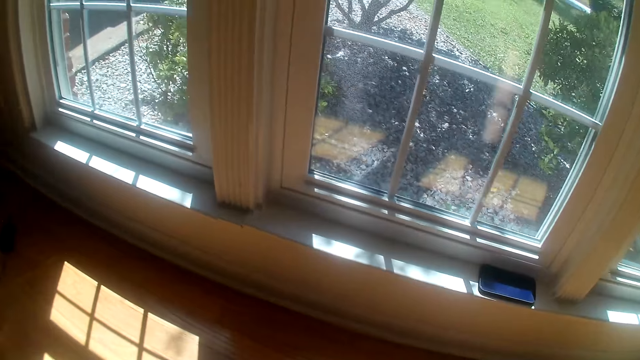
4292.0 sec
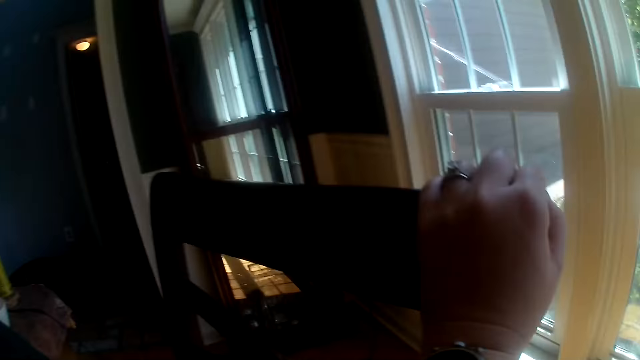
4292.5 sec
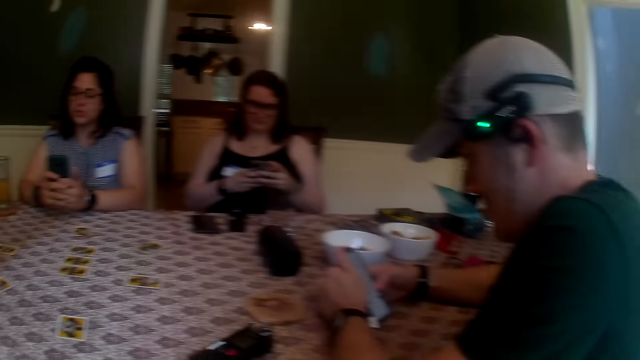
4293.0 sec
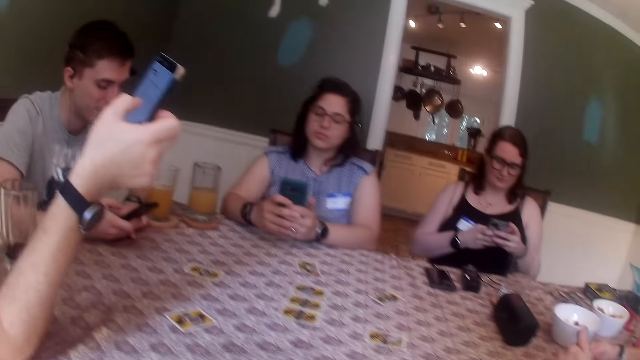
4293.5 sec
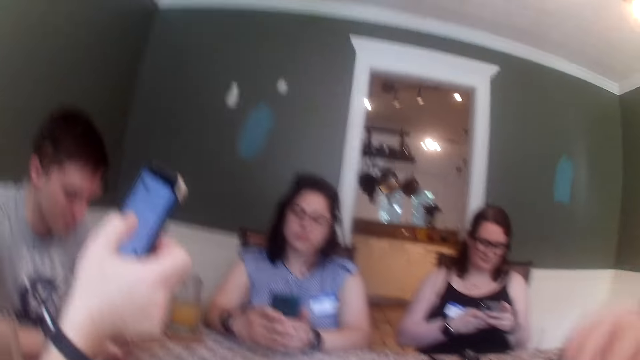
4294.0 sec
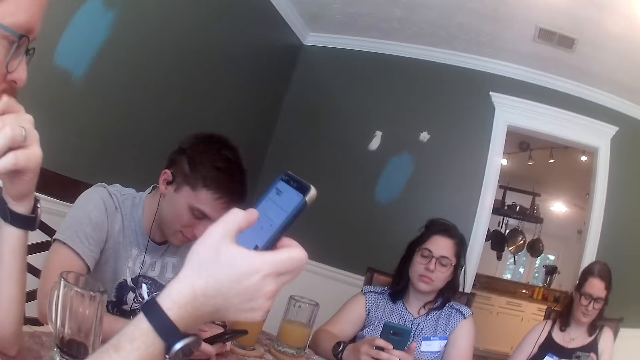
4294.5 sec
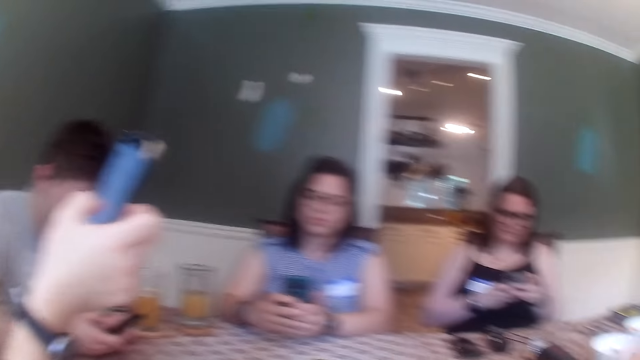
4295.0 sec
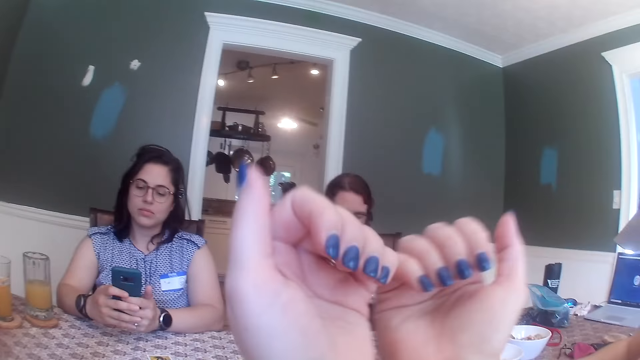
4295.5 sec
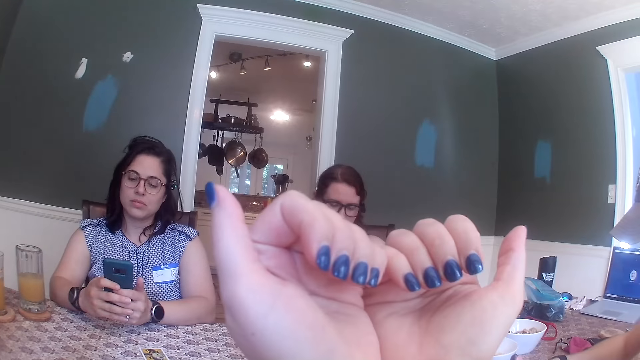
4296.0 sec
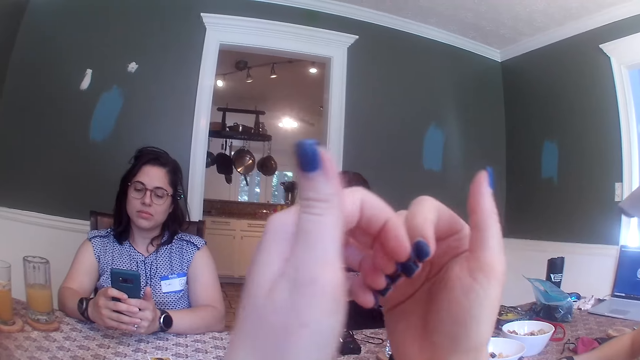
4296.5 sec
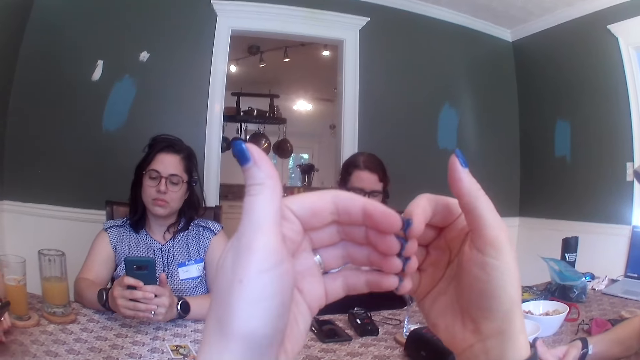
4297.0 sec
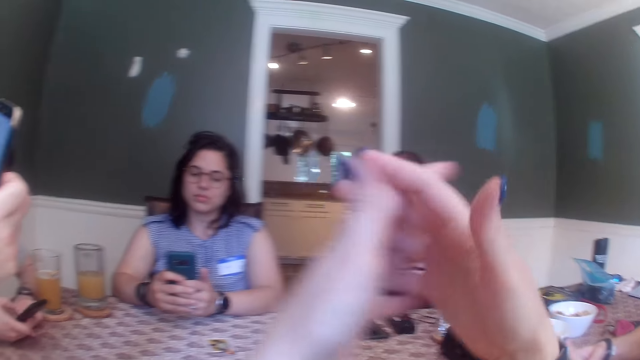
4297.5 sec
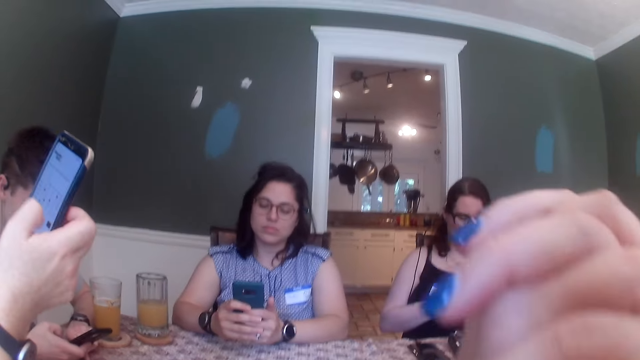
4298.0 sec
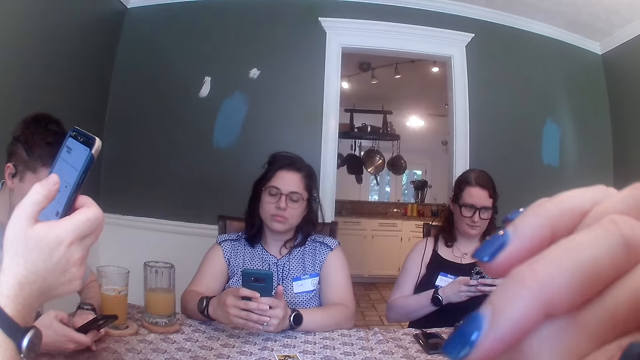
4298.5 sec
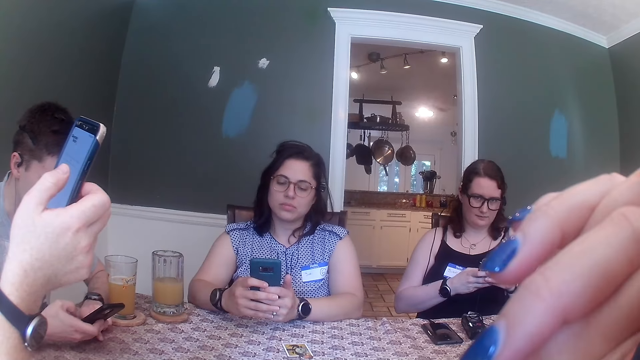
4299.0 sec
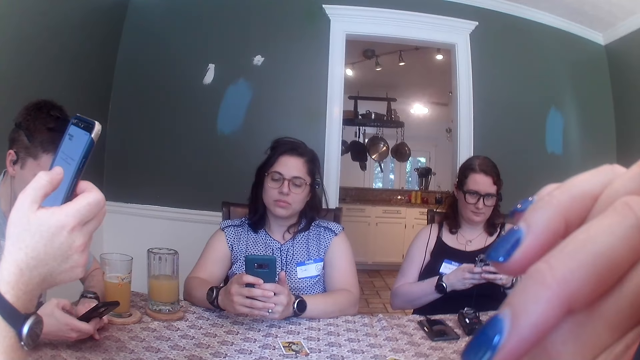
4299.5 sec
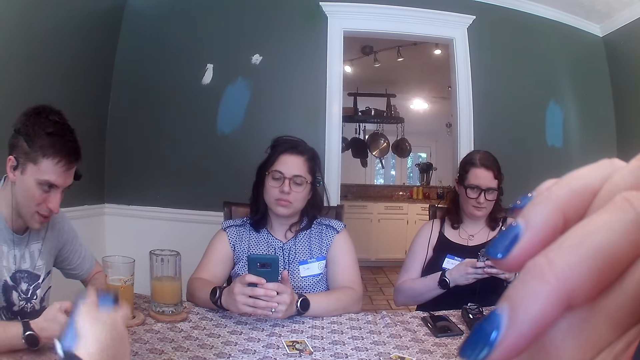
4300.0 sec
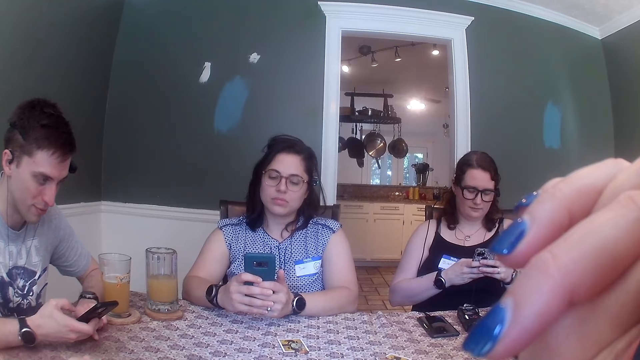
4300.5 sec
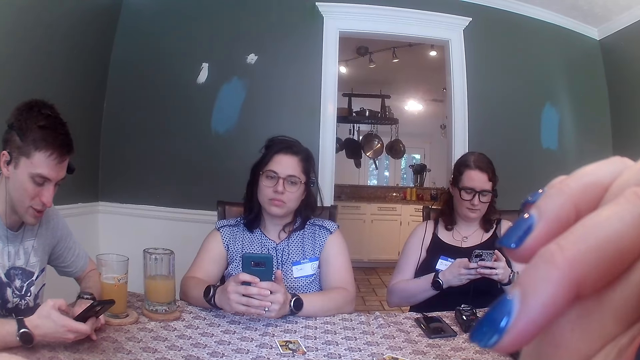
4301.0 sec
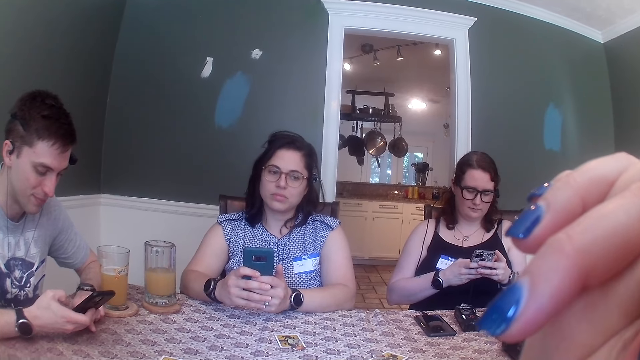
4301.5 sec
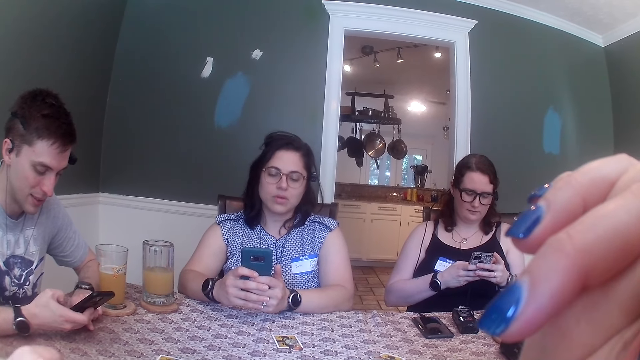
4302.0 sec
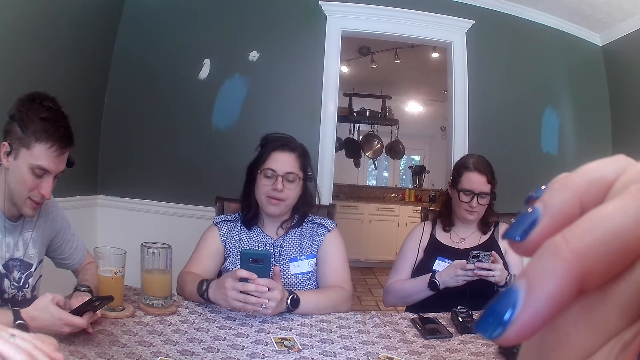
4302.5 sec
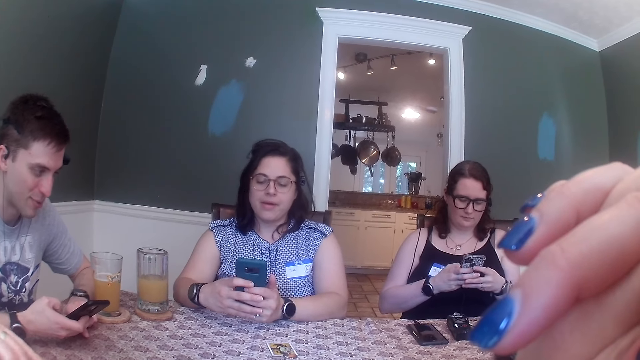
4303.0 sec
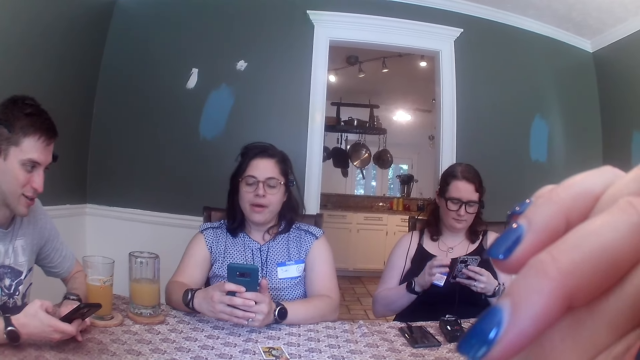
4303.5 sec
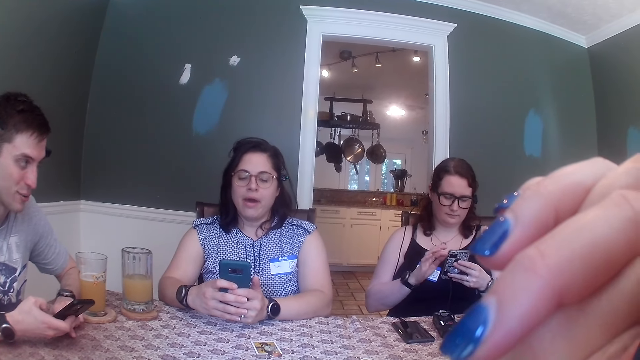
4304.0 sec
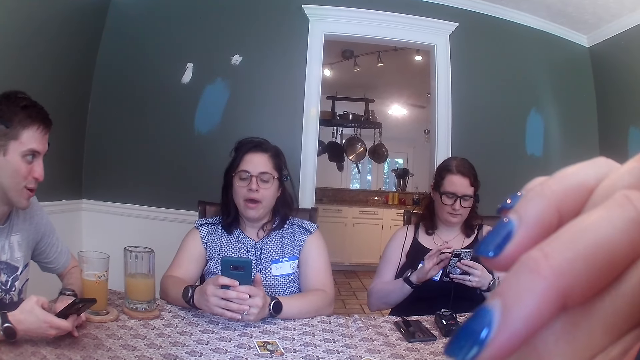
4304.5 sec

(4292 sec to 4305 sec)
A man converses with the group of people. Another man lowers the phone towards the table with his right hand. He drops the phone on the table.

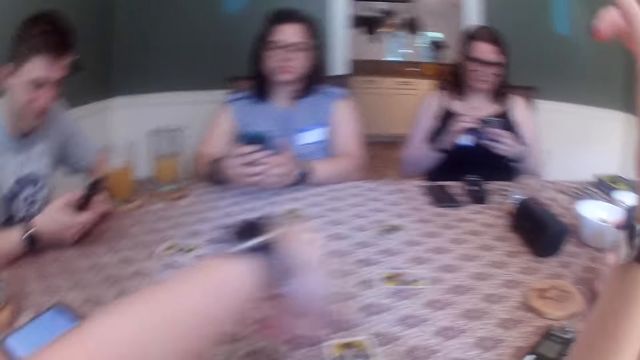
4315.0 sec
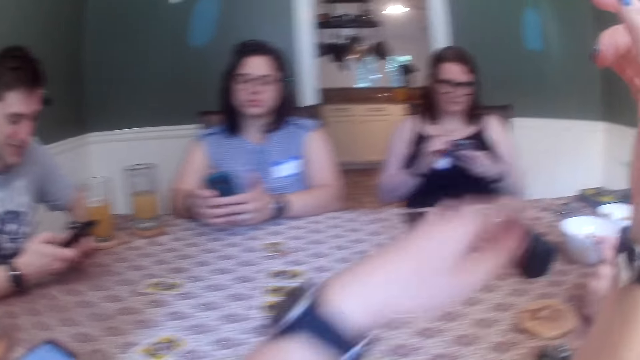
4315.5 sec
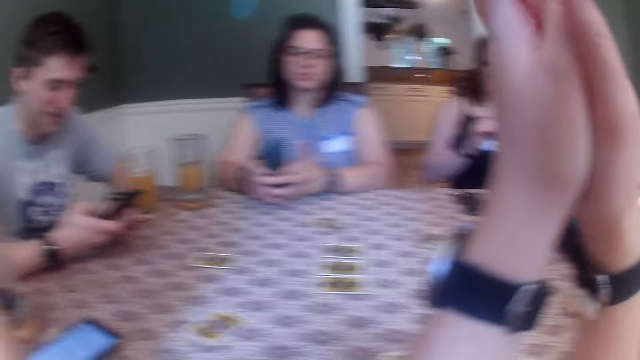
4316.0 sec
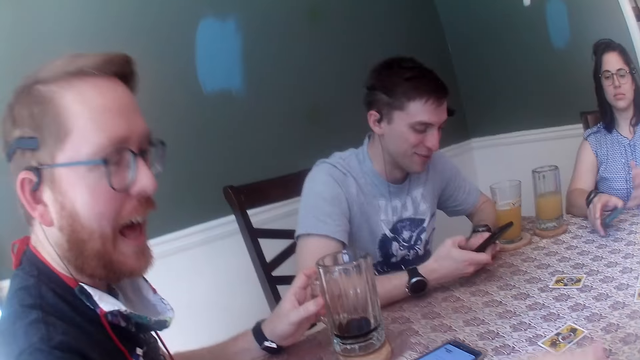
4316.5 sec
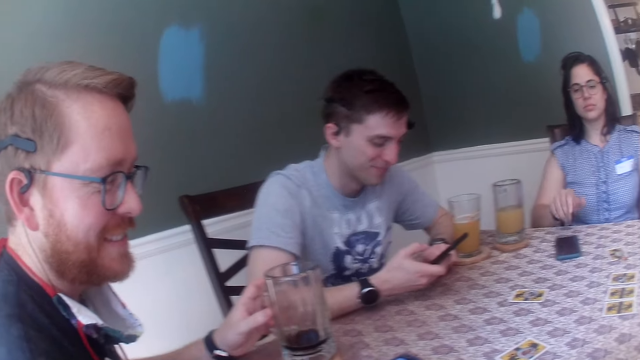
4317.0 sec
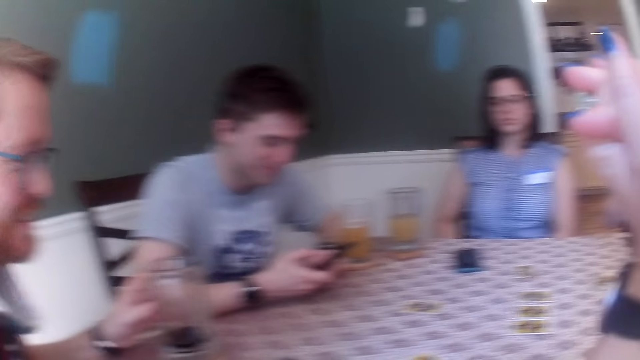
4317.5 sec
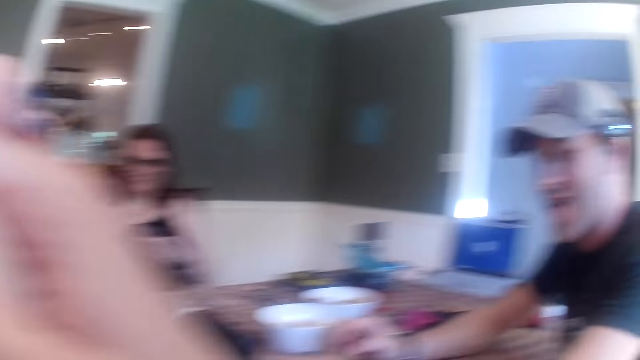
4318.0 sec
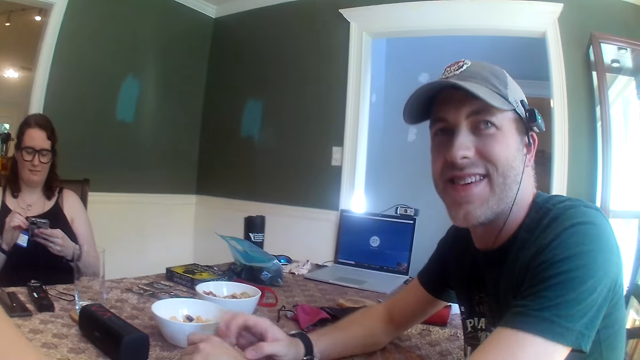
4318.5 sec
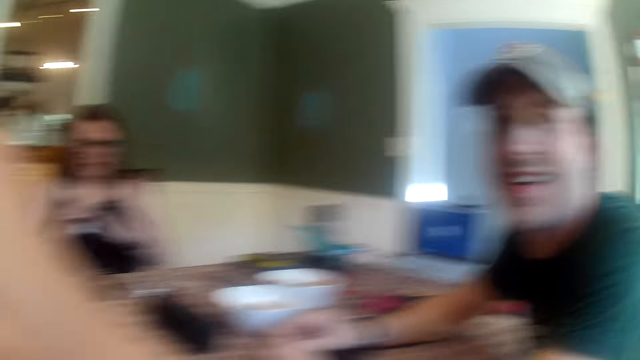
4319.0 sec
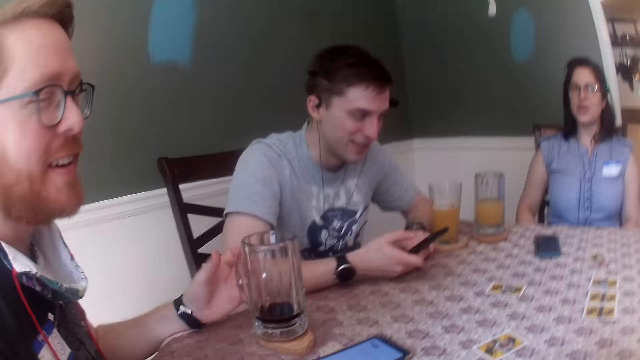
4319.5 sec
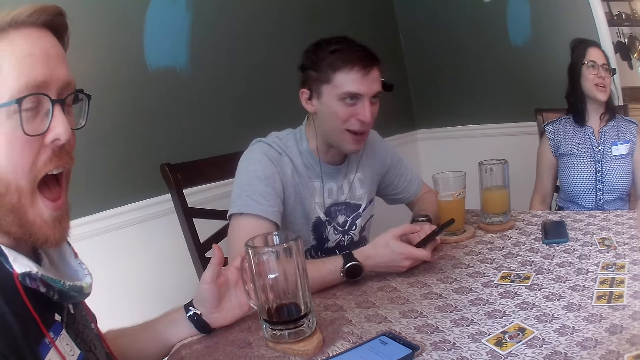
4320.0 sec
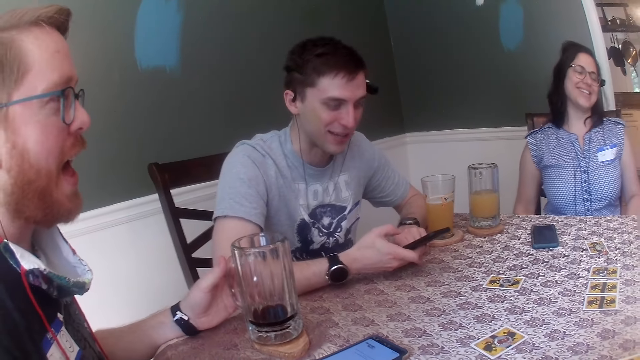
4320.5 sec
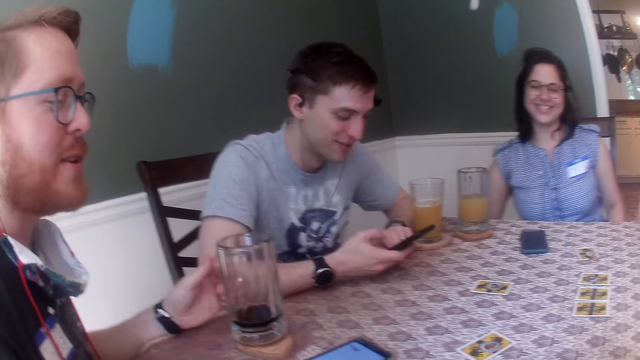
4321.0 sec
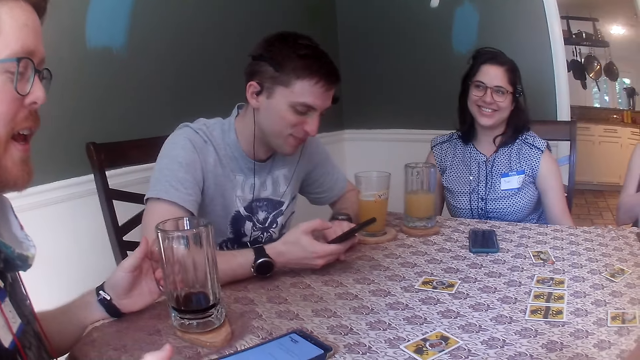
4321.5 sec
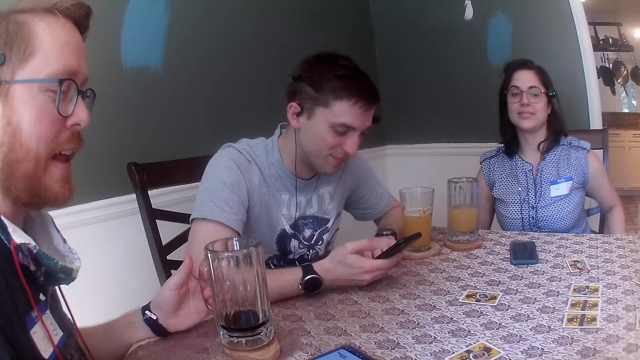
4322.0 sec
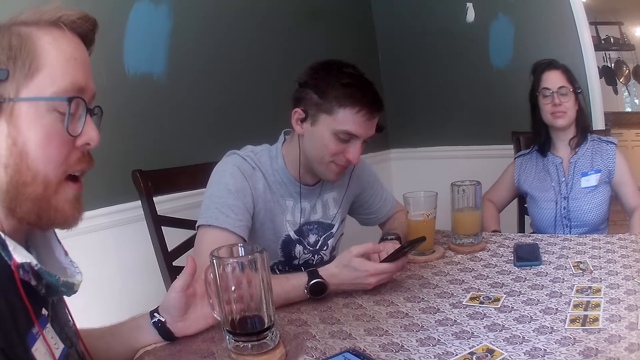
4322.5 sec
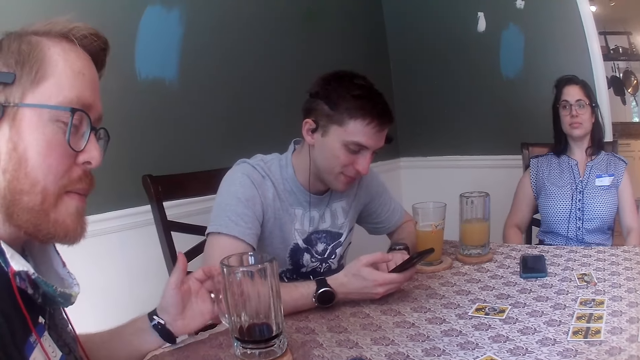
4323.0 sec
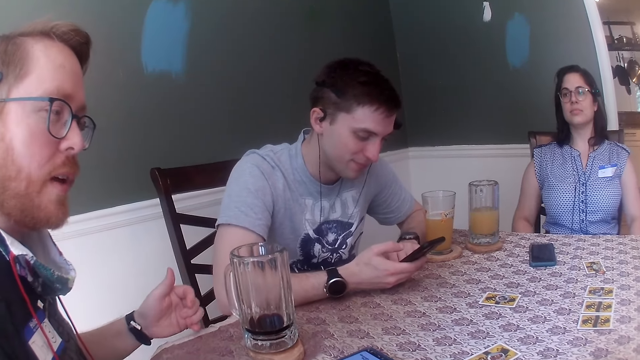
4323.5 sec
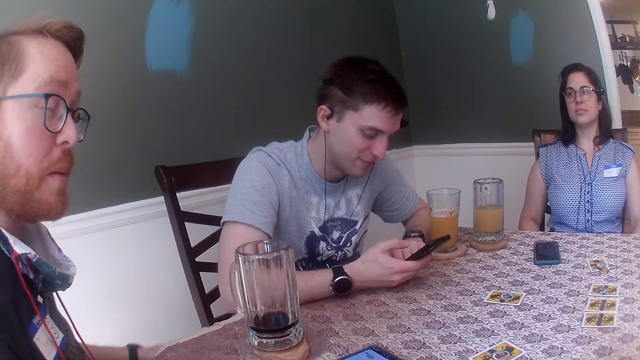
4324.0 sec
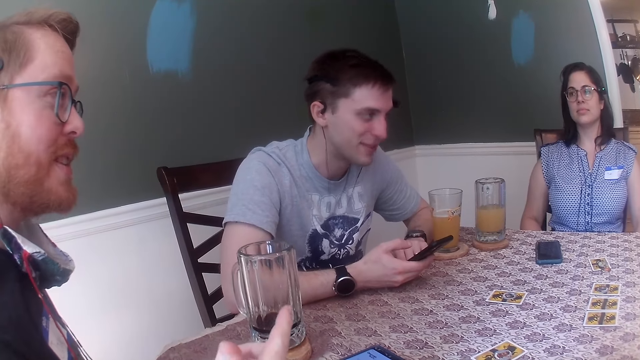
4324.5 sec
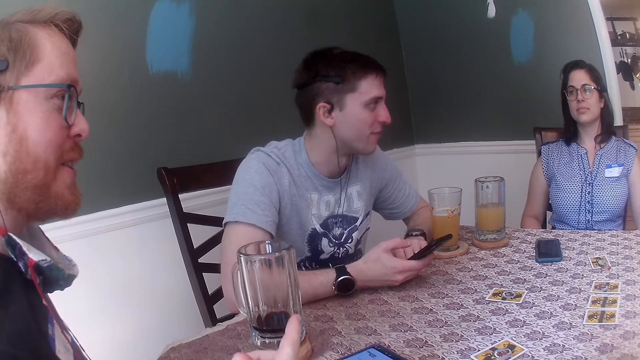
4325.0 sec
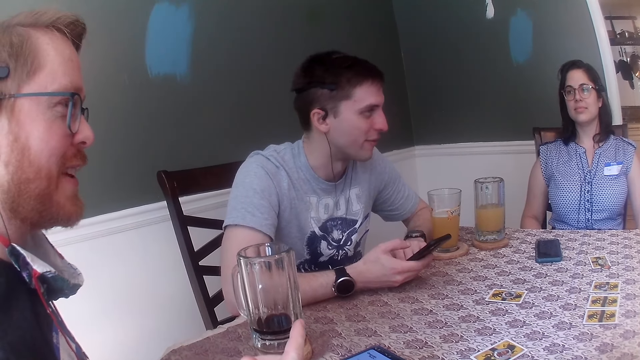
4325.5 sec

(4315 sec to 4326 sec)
A woman drops the phone on the table with her right hand. A man holds the mug on the table with his left hand. He removes his left hand from the mug on the table.
